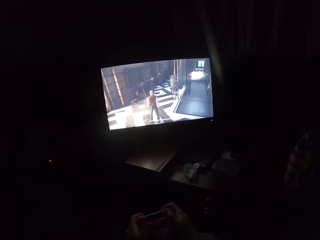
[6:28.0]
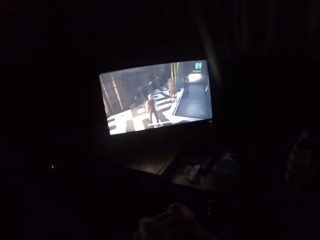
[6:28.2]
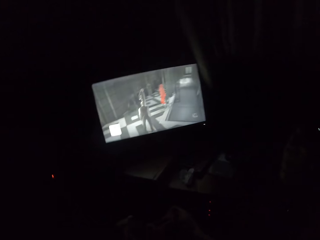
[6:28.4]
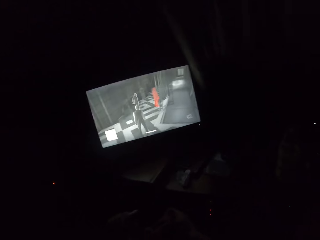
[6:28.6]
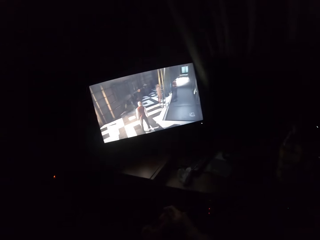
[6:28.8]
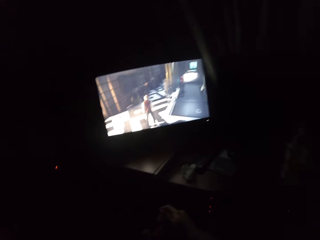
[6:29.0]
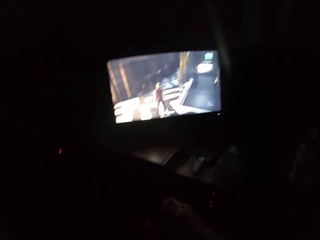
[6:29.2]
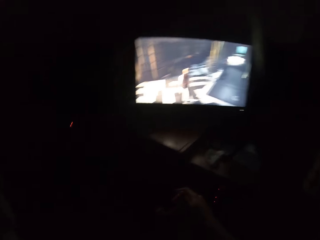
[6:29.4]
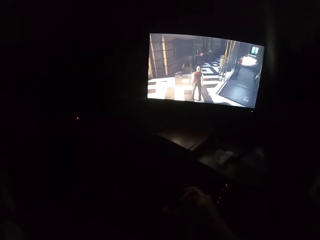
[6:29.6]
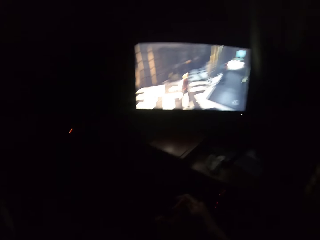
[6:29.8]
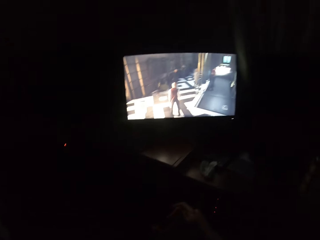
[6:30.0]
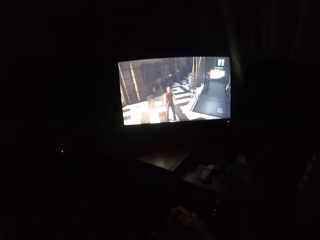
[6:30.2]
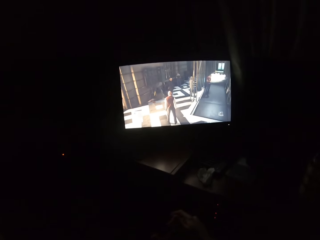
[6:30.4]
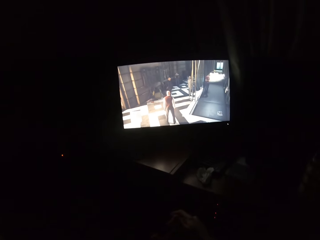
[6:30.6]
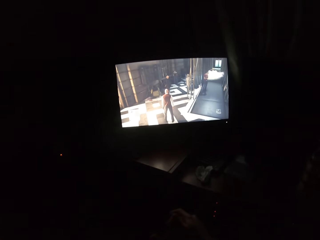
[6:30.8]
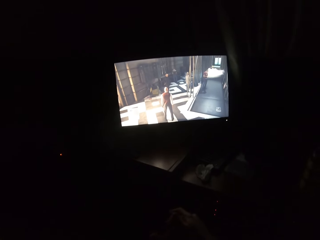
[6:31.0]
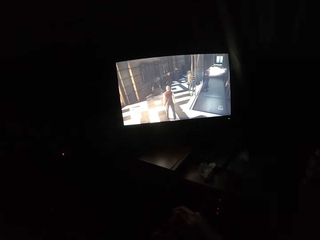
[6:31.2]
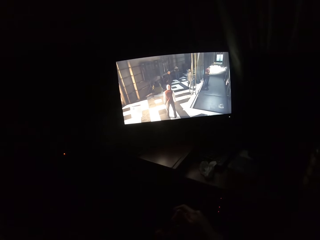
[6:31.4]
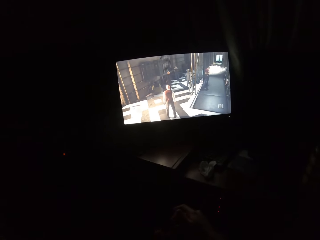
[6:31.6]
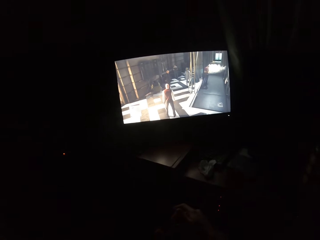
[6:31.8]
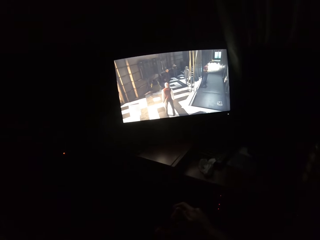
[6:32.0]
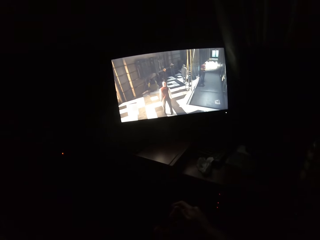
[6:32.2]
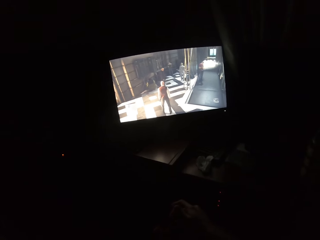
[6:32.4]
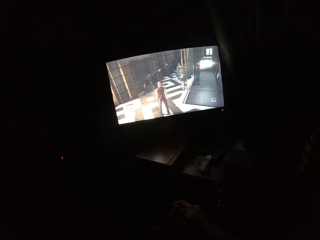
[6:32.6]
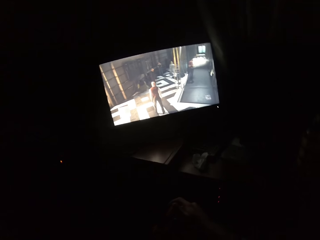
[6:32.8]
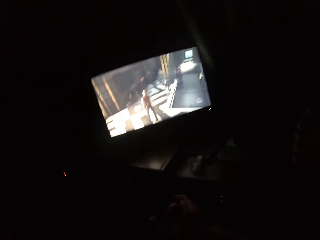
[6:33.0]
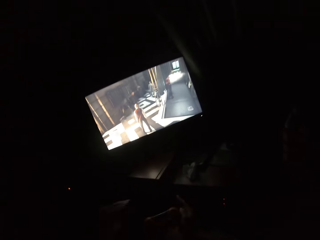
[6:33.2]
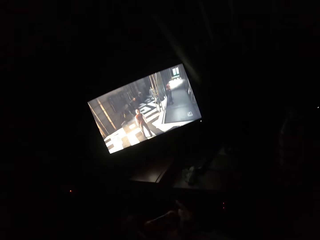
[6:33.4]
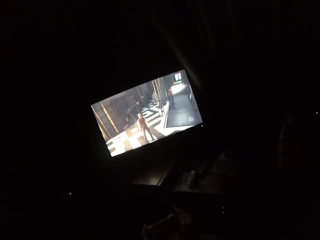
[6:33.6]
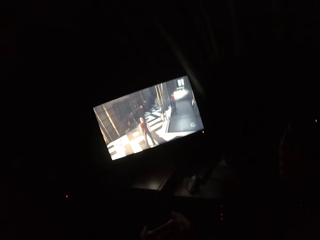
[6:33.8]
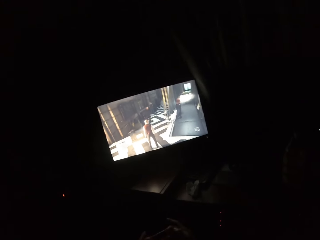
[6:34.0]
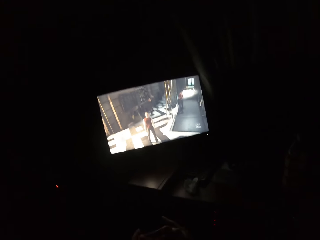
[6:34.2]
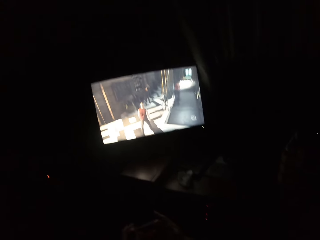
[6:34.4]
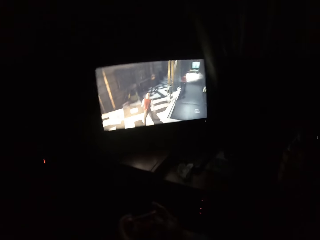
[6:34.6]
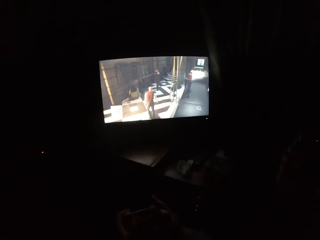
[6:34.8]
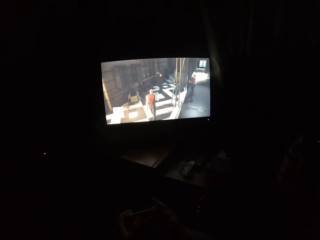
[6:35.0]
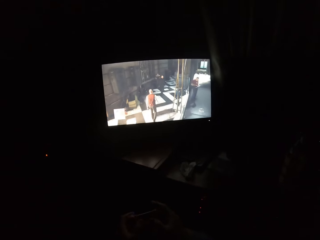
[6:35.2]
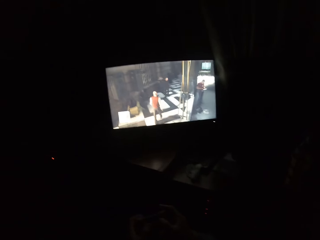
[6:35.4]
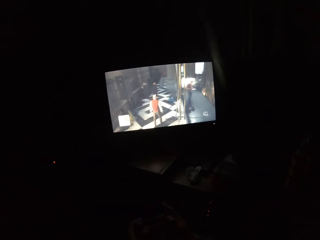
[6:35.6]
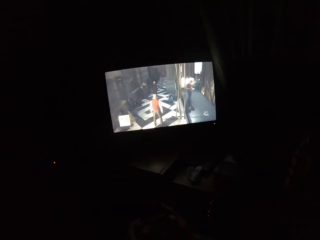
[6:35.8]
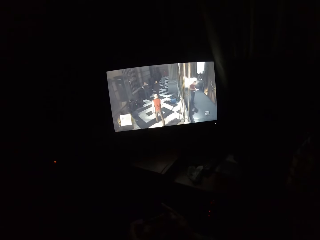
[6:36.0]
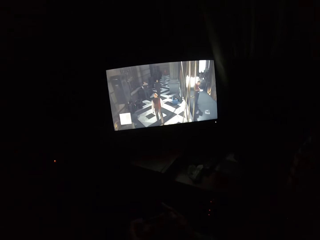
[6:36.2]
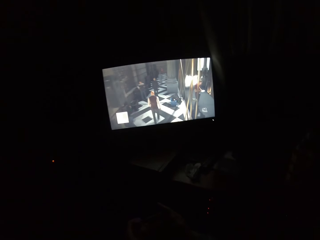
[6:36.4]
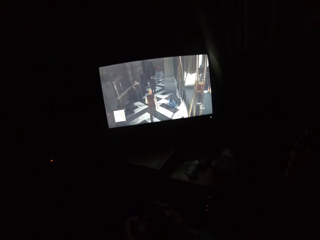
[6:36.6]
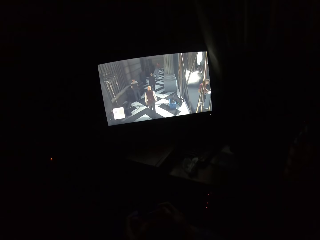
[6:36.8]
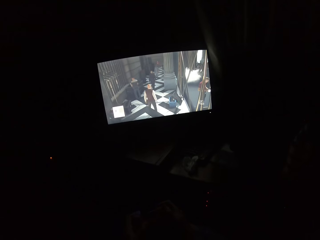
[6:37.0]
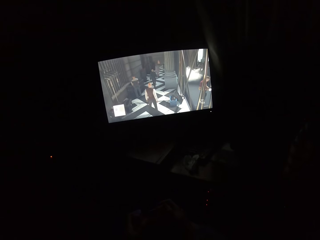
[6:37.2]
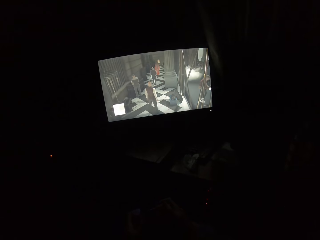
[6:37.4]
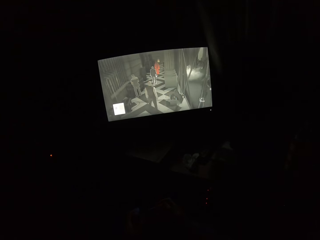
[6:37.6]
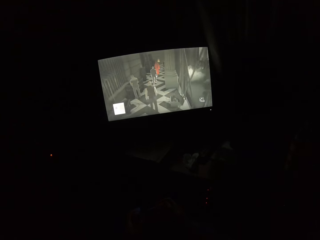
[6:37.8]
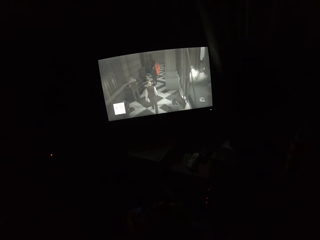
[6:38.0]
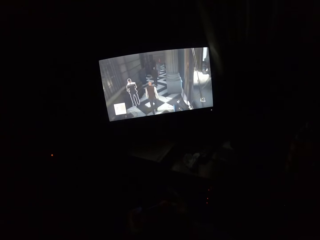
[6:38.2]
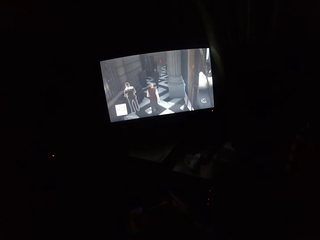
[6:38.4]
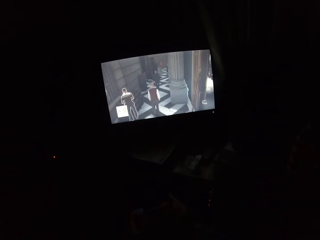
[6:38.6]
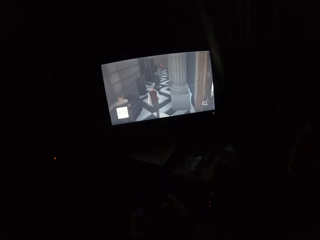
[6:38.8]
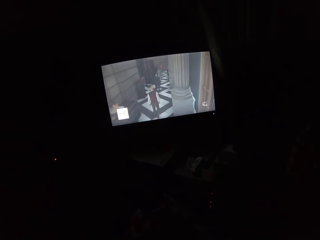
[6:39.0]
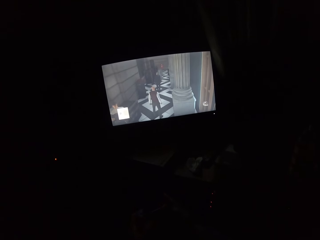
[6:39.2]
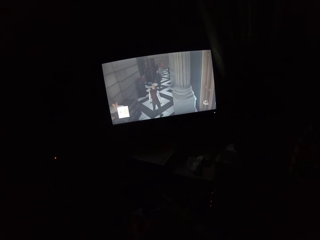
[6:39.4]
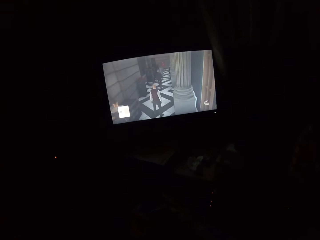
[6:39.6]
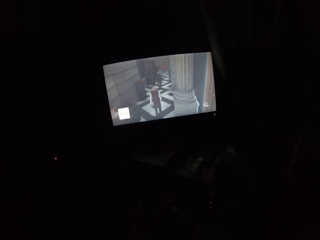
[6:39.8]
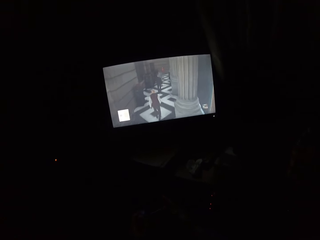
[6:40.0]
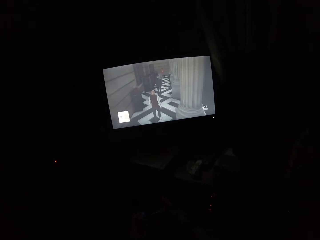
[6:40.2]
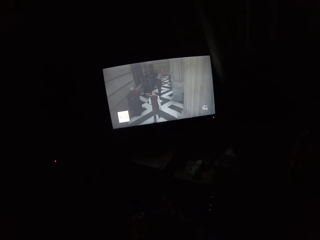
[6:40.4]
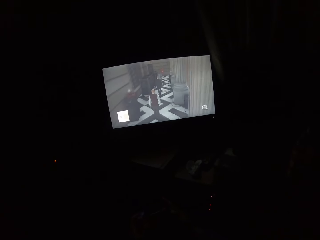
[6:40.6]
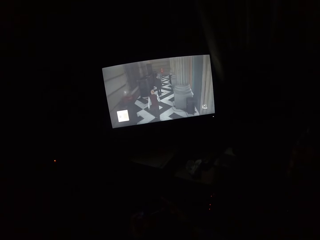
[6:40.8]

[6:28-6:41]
The camera wearer turns to the side. They play a video game on the screen. They turn to the side. They play the video game on the screen.

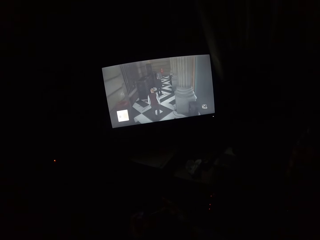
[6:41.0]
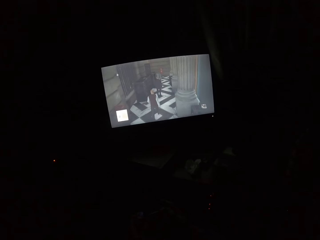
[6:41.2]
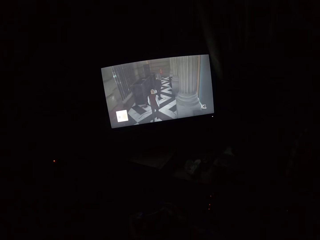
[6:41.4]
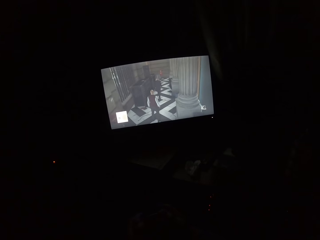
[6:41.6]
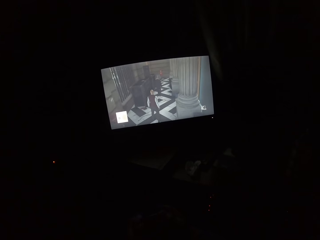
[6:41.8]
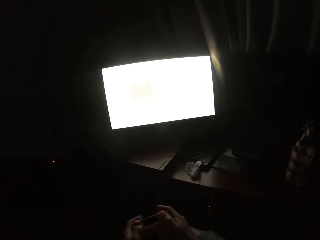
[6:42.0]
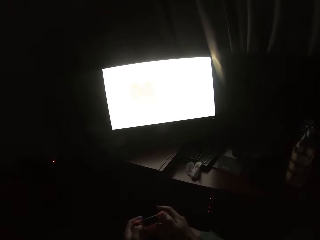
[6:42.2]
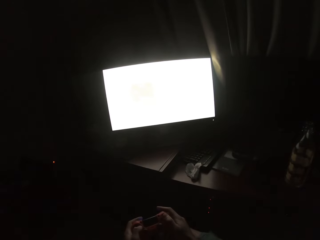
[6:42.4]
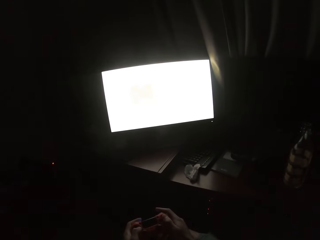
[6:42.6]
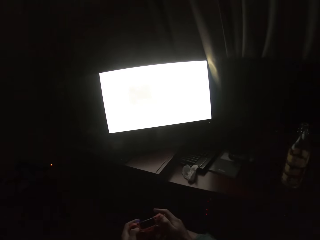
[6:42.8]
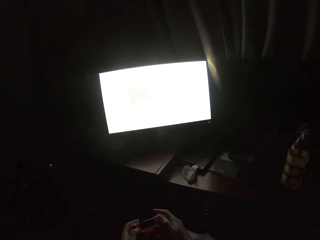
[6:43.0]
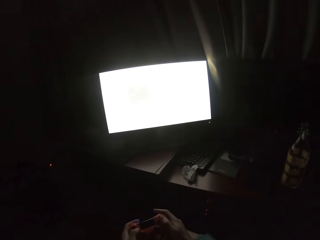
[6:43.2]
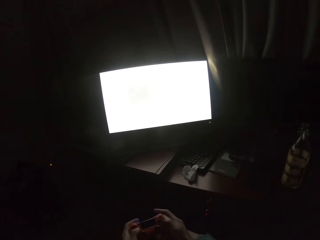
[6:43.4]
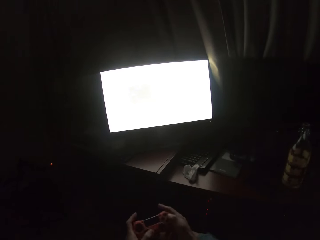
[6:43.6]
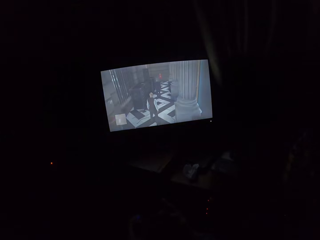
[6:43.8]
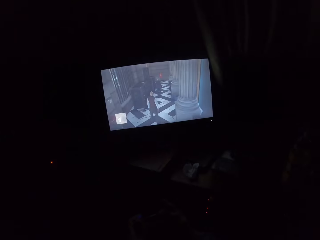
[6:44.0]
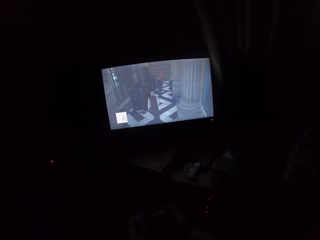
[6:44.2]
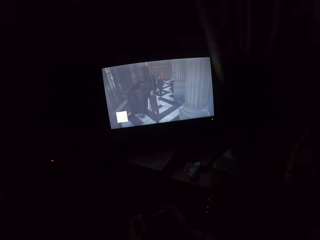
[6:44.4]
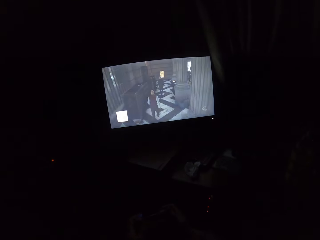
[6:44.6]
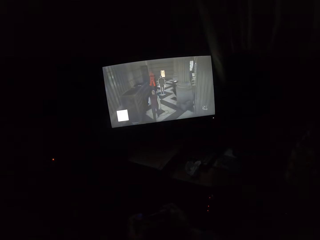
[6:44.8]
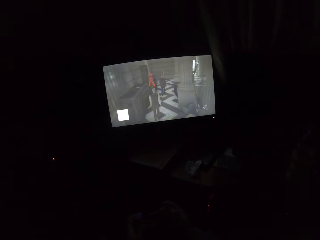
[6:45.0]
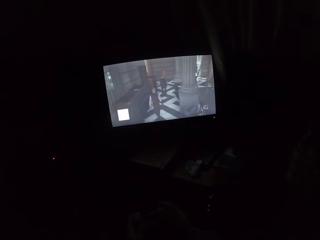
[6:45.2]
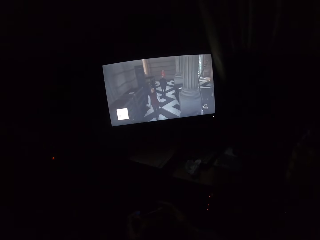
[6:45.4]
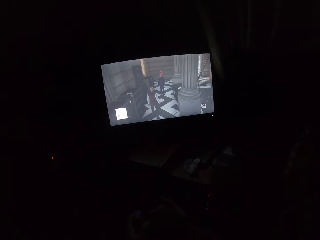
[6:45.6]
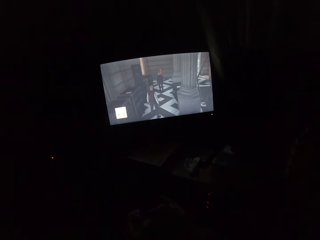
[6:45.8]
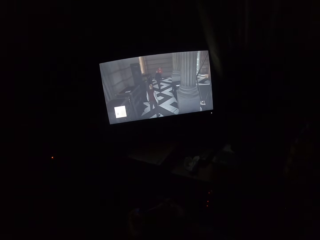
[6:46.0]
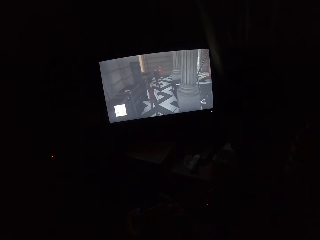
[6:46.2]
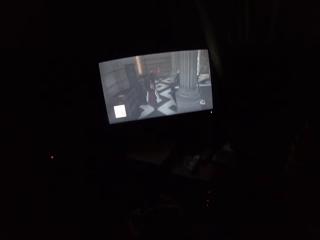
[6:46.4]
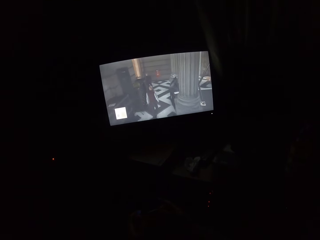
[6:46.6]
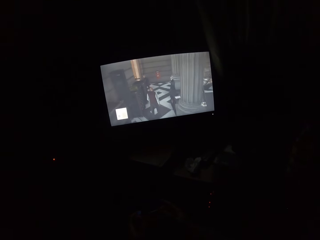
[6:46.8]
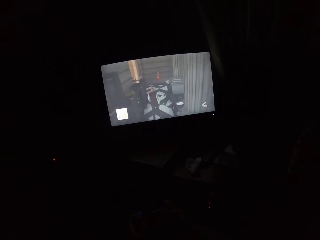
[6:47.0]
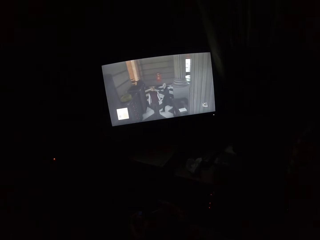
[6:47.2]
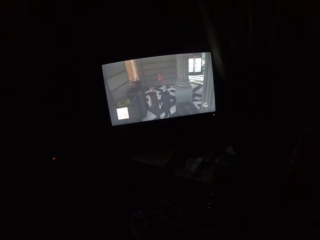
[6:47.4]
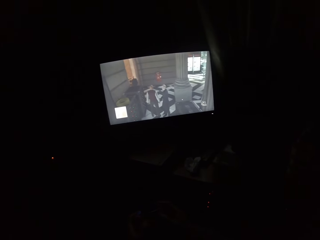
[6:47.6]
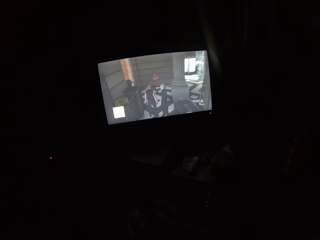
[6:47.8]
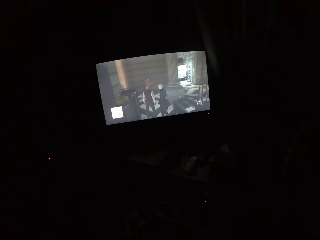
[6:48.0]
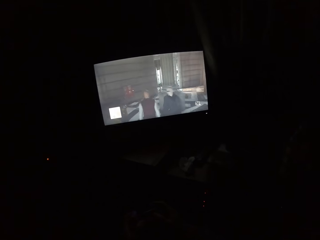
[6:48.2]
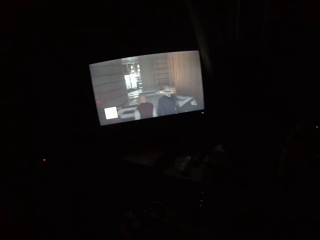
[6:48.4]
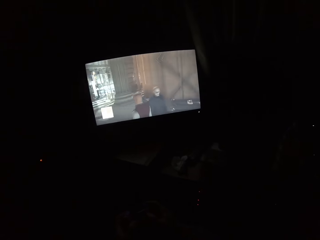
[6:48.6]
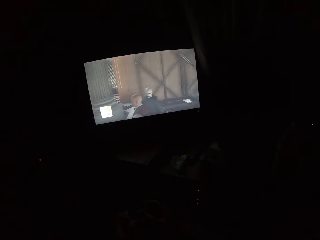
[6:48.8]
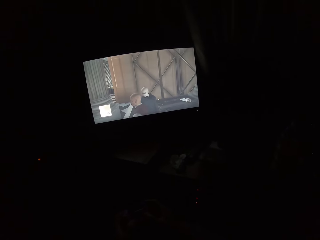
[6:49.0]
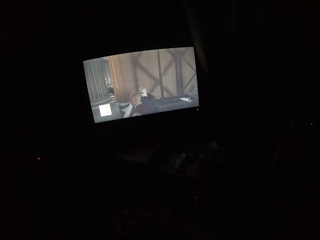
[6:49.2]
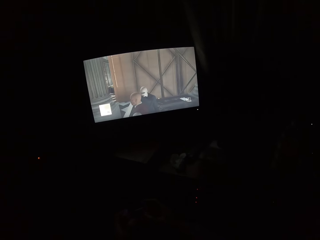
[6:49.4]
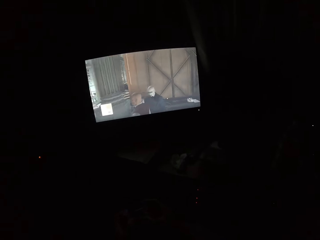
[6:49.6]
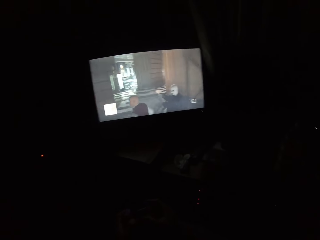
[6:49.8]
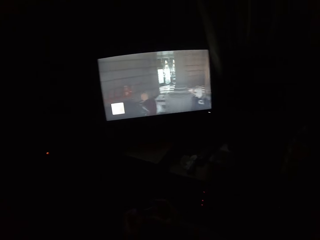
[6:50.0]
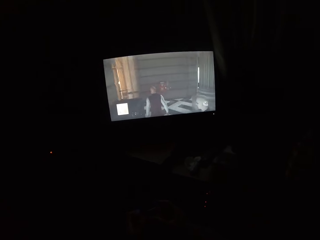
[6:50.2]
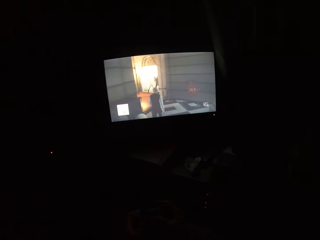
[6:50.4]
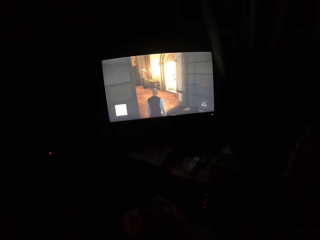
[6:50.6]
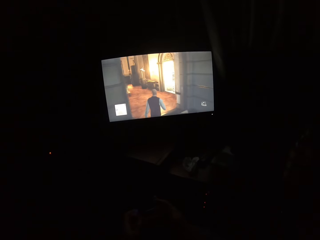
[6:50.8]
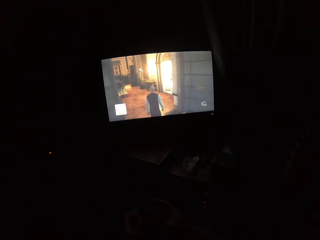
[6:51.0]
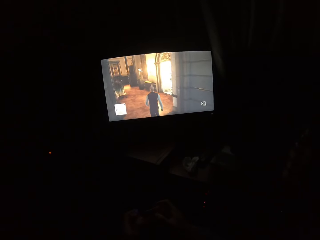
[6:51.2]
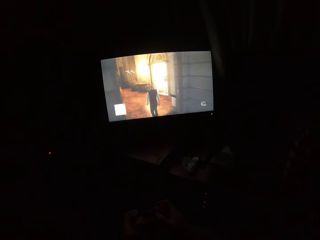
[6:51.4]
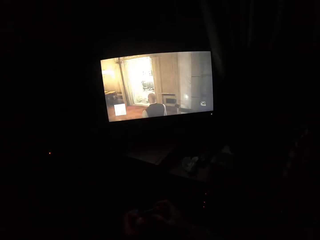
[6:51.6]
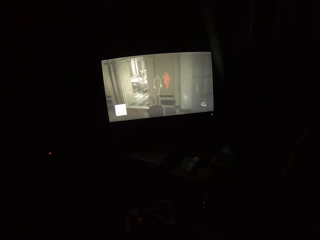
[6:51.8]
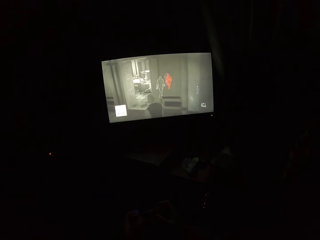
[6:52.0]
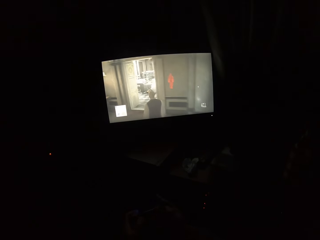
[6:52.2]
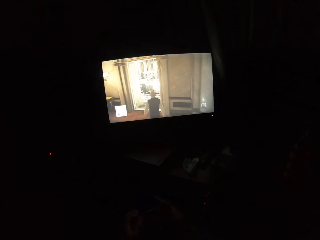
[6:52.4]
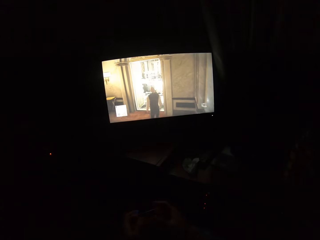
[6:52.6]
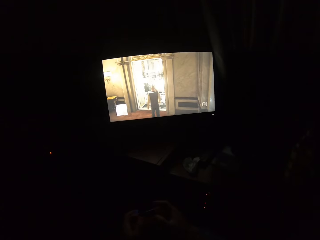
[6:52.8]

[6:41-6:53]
The camera wearer turns to the side. They play a video game on the screen.
